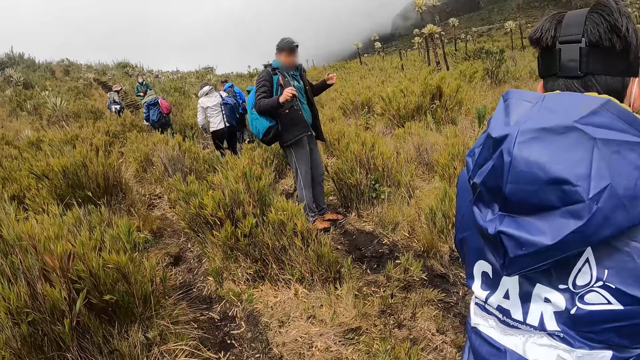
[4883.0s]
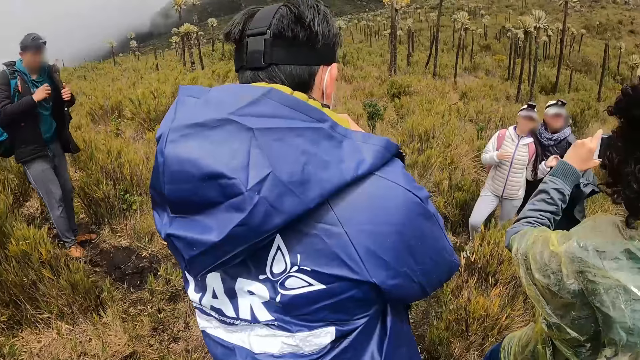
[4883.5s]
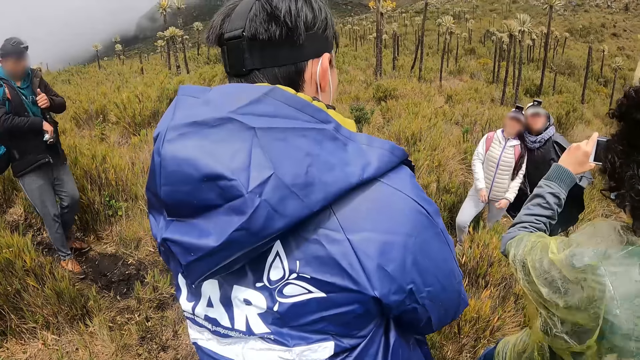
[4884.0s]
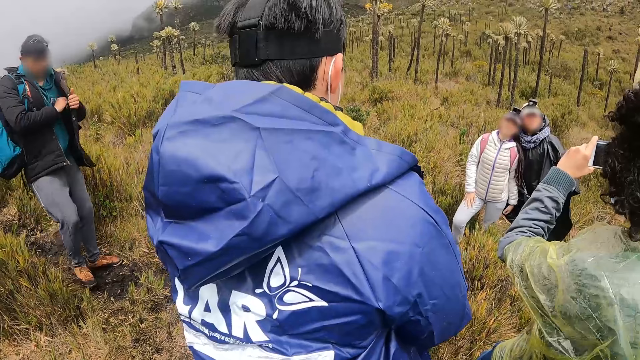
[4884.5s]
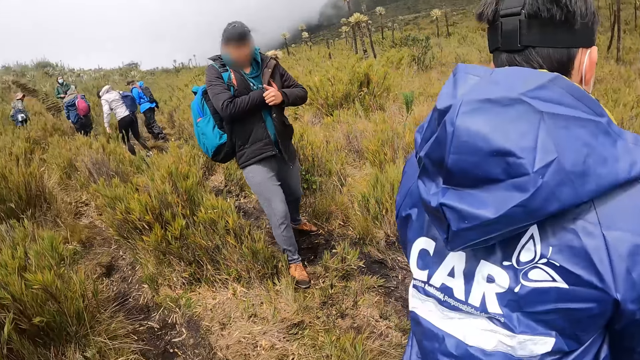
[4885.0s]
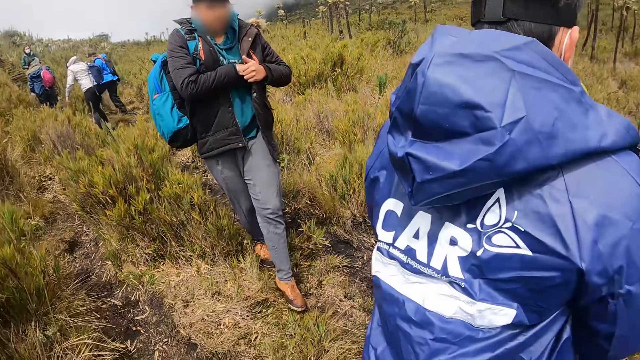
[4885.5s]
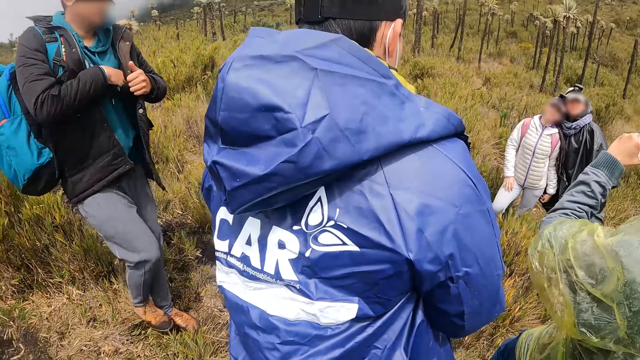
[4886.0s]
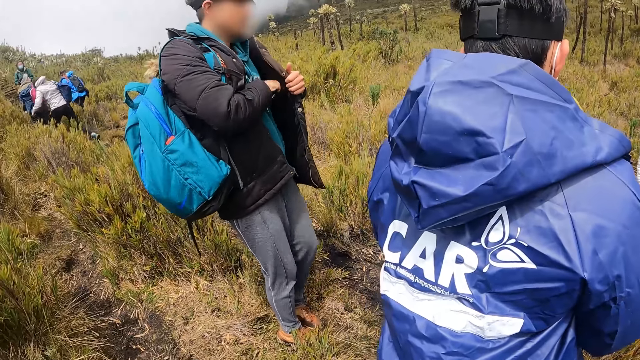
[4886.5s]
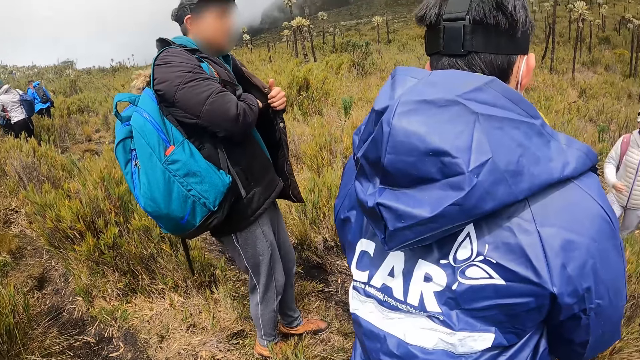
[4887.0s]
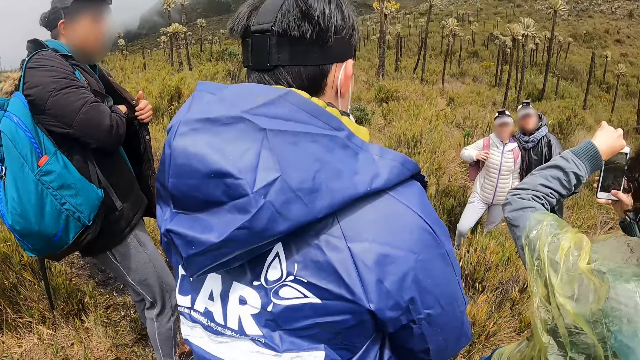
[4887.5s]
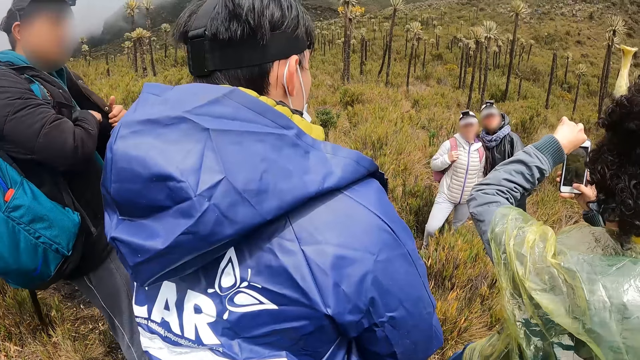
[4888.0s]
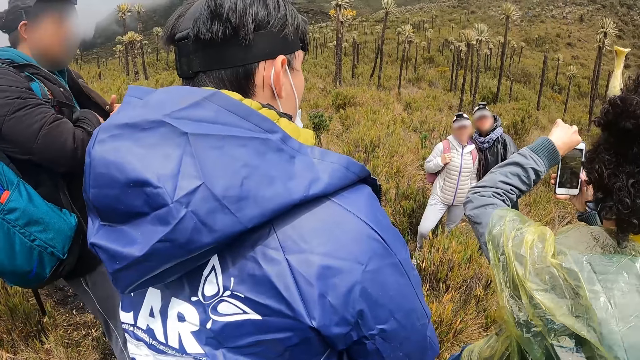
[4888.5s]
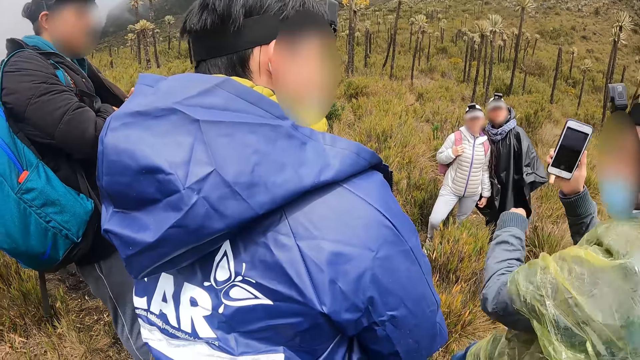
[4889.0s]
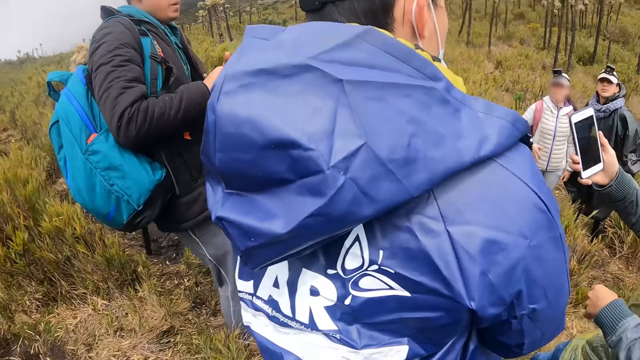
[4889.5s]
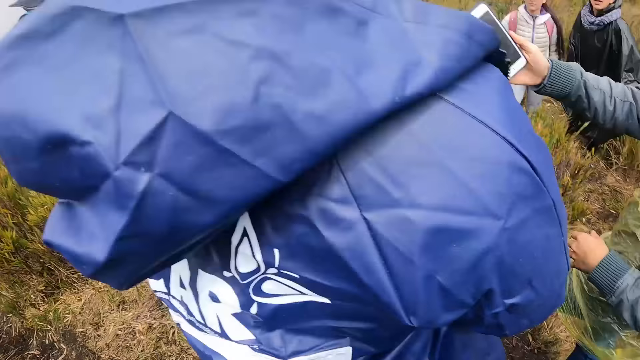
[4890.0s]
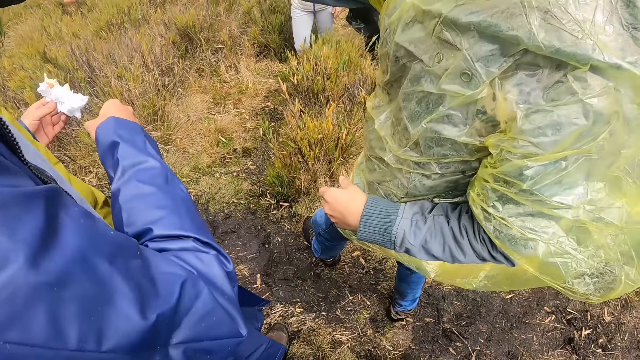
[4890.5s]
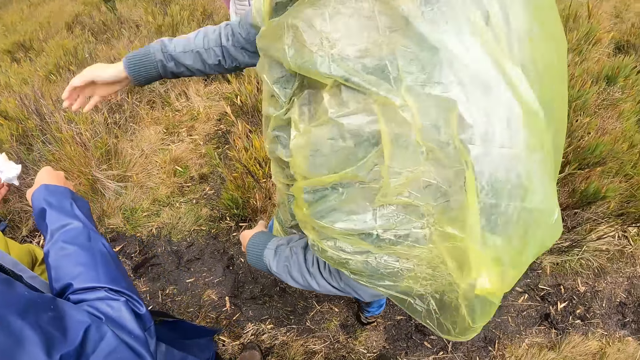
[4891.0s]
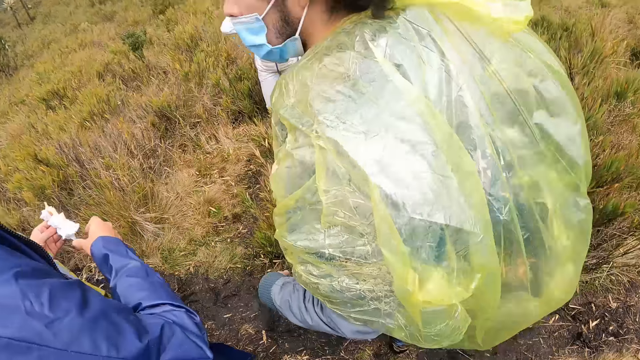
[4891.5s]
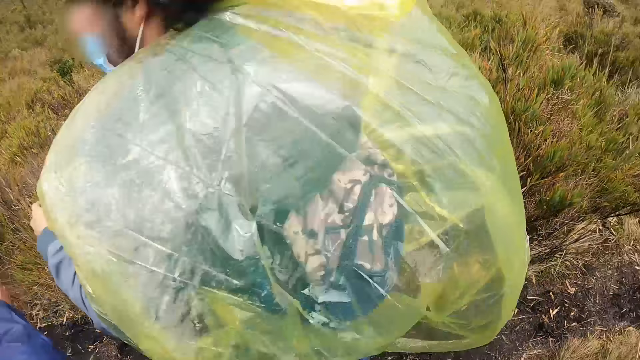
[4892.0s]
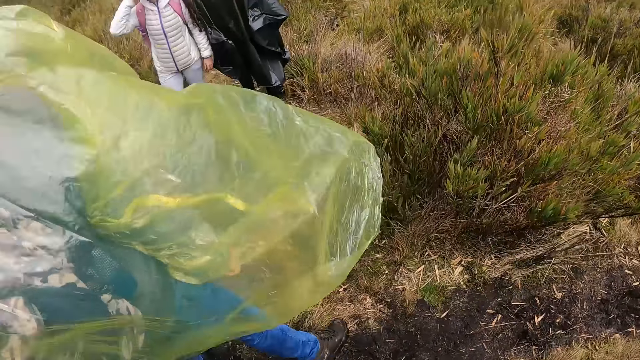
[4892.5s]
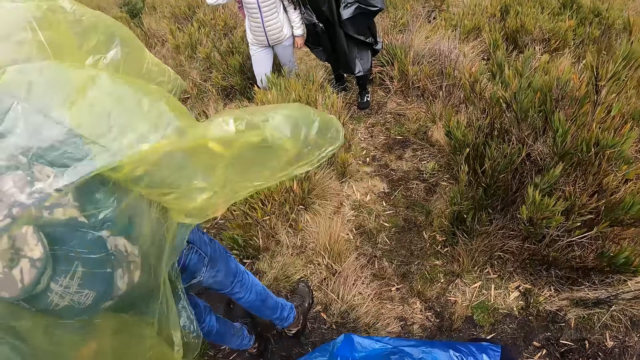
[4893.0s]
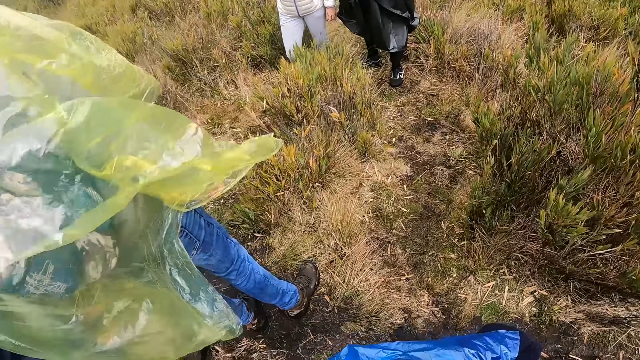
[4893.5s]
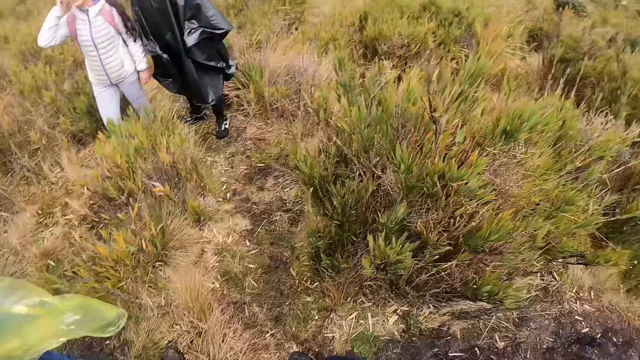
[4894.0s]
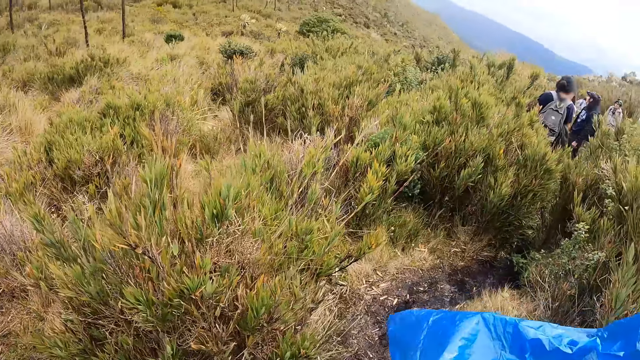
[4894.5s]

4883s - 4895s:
A man takes a photo of another man and a woman with his phone. The first man gives his phone to a third man with his right hand.

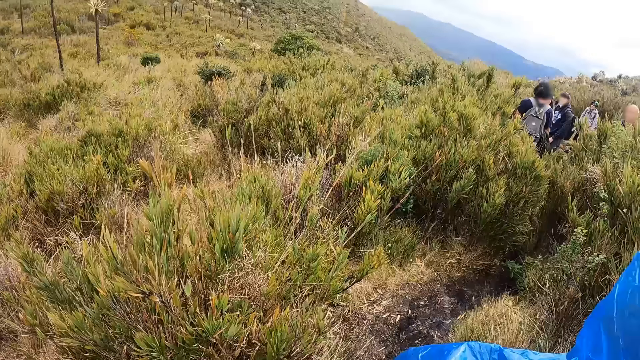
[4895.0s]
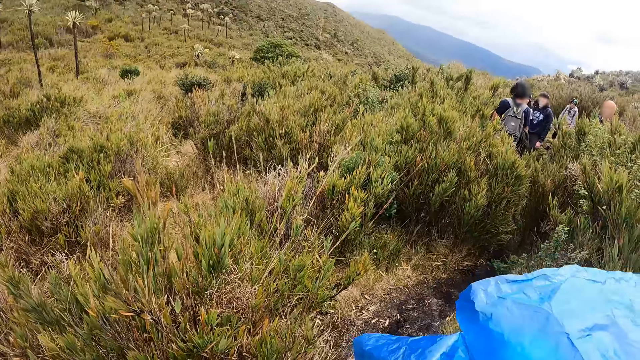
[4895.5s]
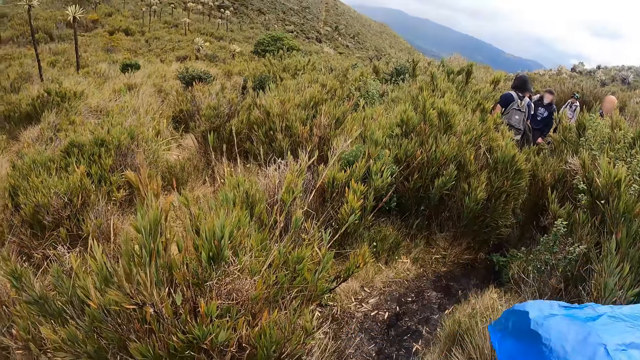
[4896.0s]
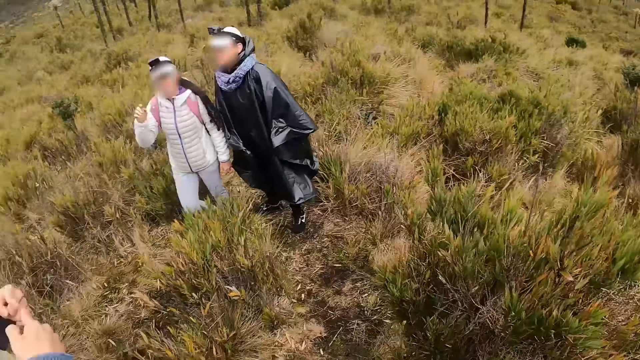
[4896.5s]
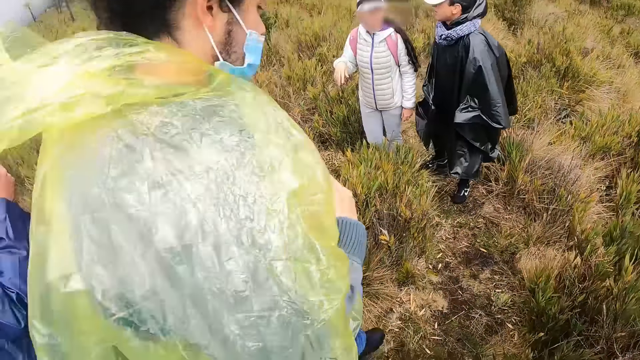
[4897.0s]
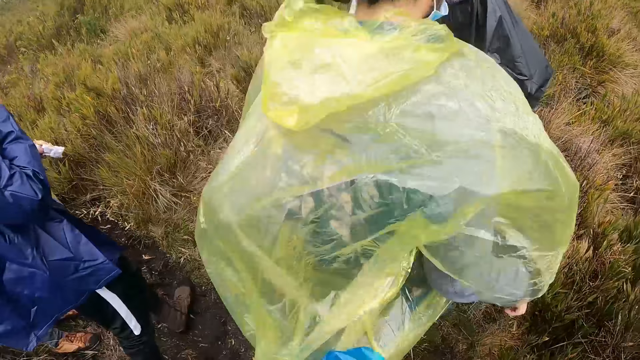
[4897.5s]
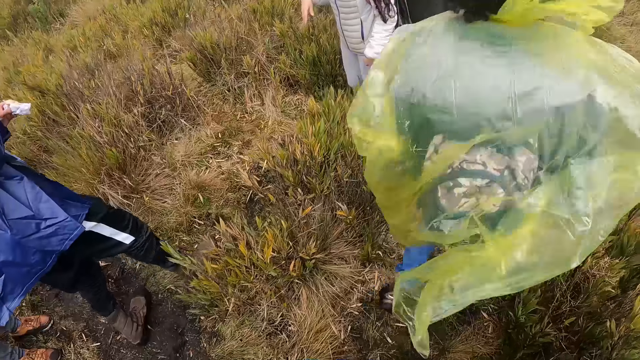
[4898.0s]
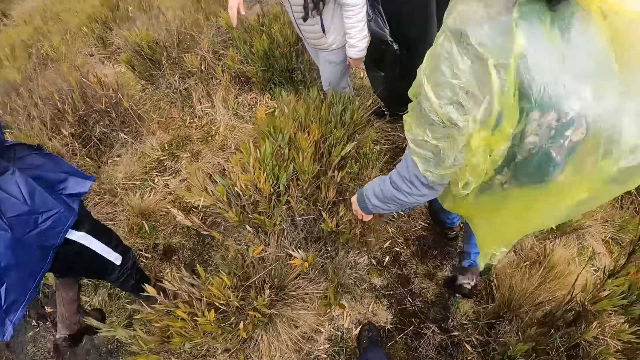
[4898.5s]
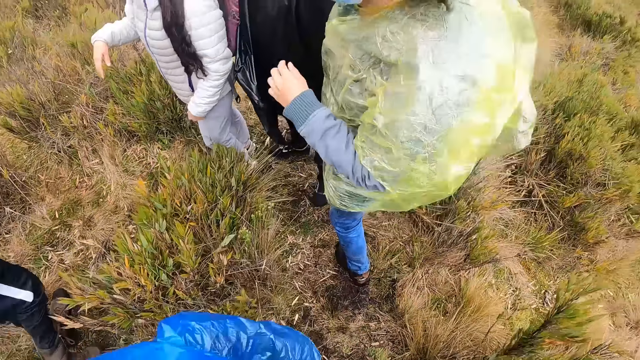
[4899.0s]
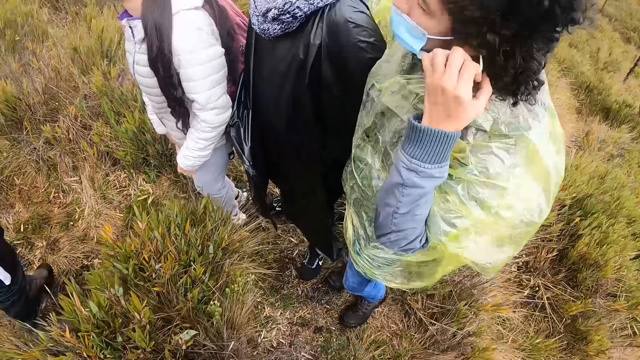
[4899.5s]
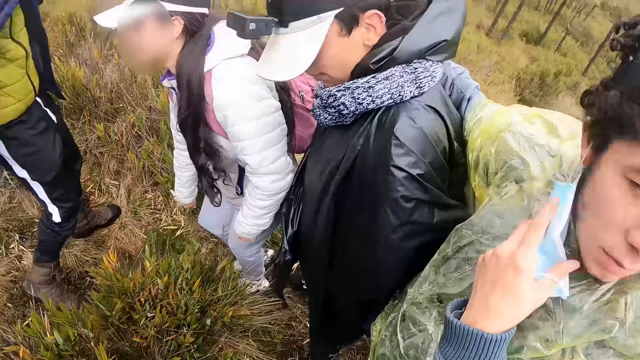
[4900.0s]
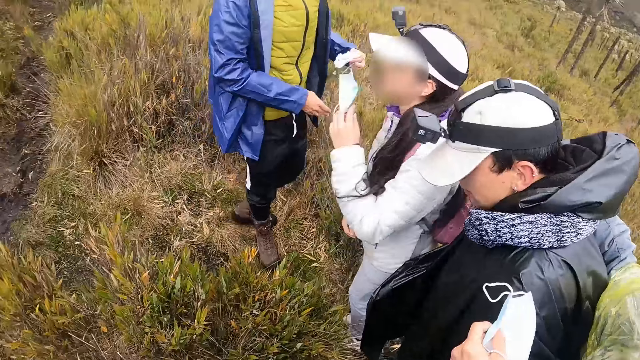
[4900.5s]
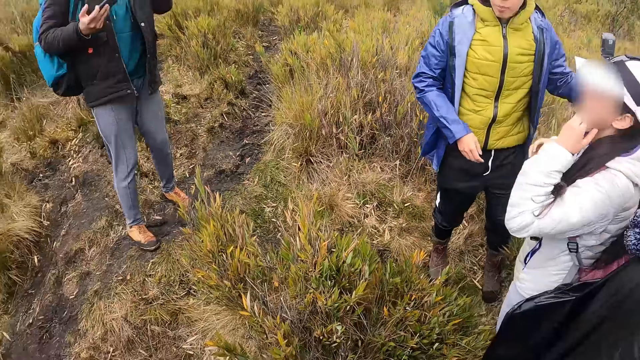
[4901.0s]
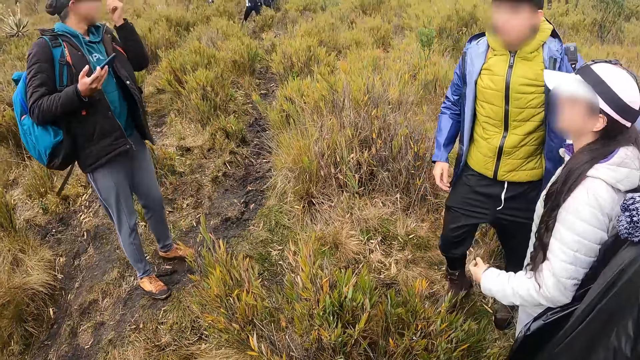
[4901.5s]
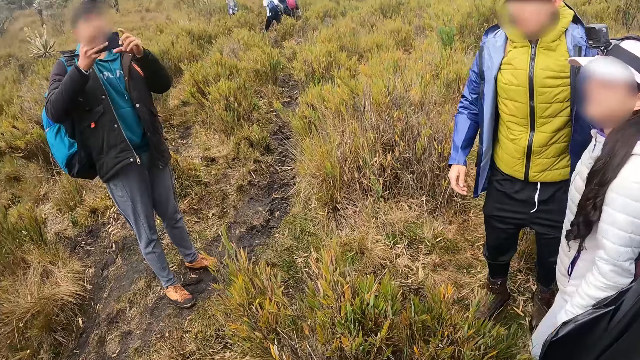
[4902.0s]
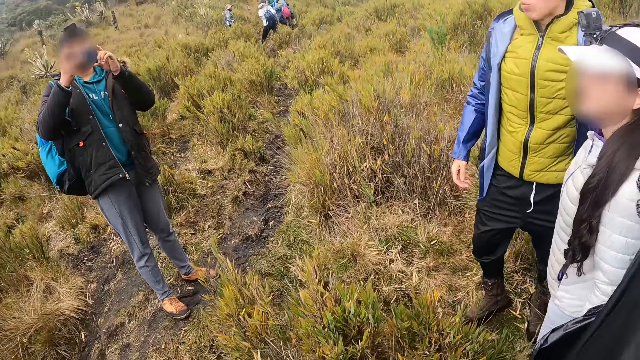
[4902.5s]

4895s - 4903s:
A man moves with another man towards a third man and a woman. The camera wearer joins the first man, the second man, the third man and the woman. They walk around. They look around.
